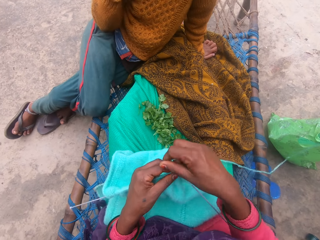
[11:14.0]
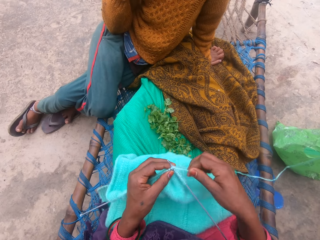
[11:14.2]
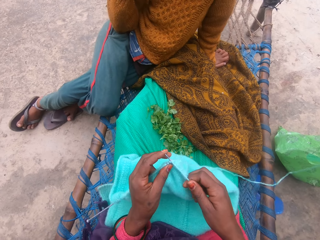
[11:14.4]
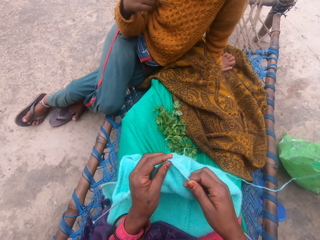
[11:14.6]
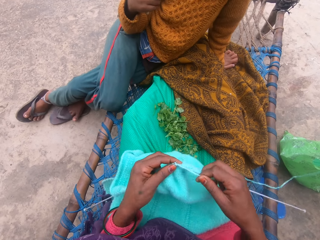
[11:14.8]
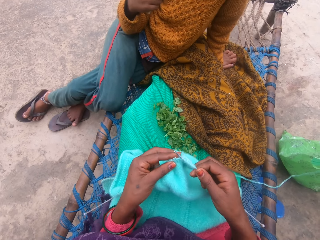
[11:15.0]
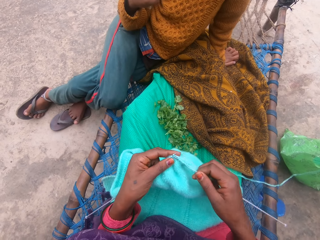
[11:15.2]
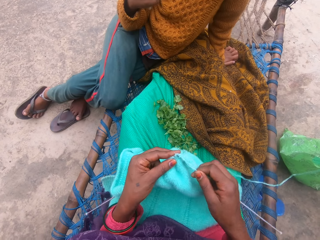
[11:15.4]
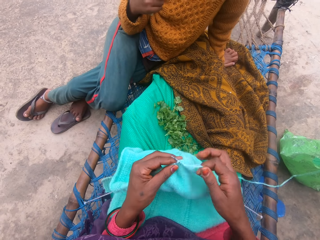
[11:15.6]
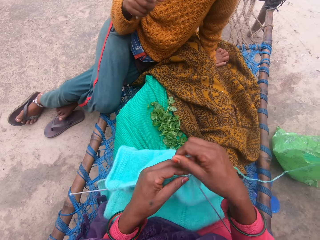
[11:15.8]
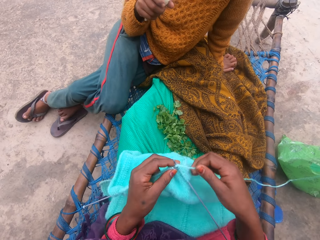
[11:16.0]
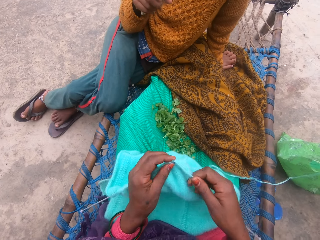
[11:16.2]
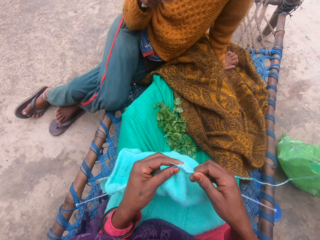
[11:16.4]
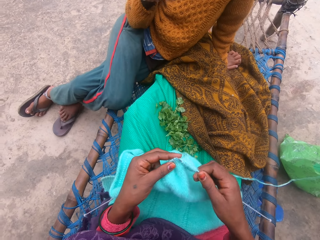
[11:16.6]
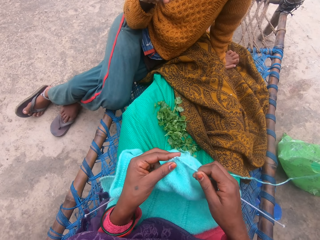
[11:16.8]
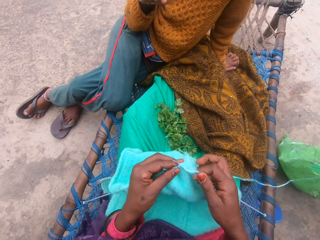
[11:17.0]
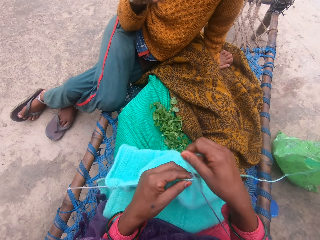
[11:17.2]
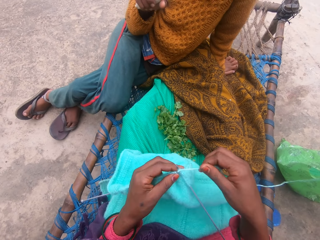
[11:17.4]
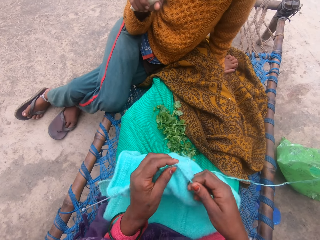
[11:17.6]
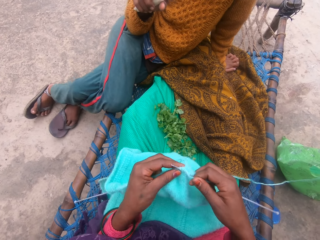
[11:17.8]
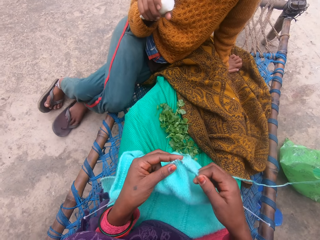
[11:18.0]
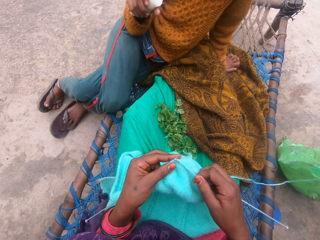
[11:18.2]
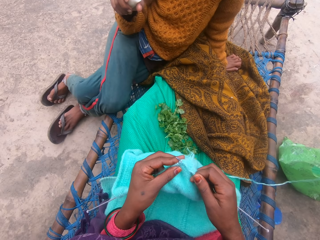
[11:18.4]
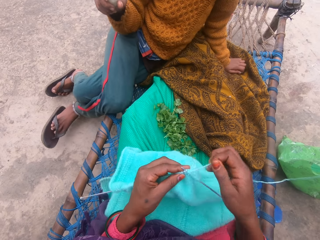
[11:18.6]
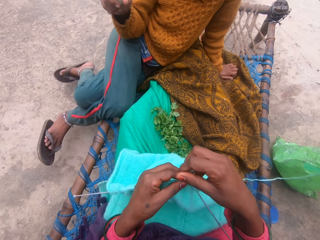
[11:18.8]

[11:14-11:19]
The camera wearer knits a fabric.

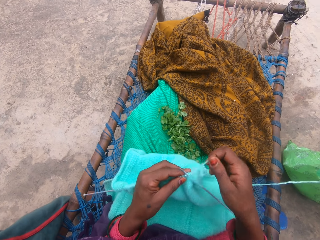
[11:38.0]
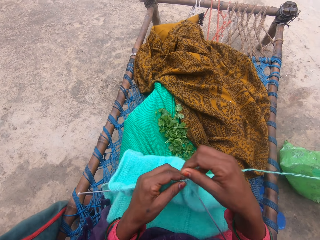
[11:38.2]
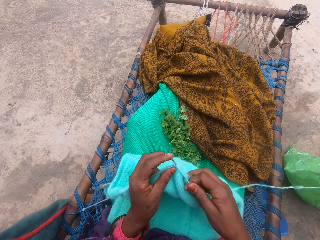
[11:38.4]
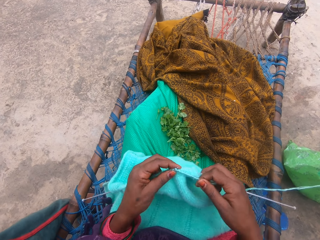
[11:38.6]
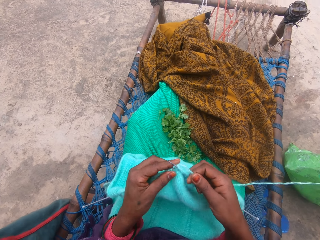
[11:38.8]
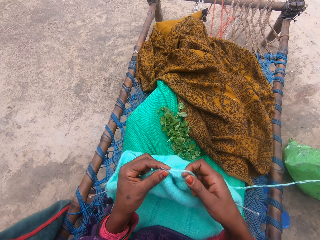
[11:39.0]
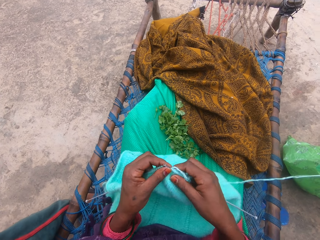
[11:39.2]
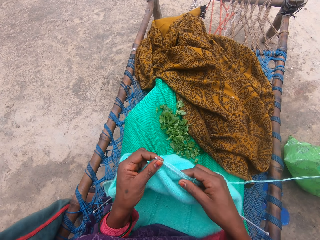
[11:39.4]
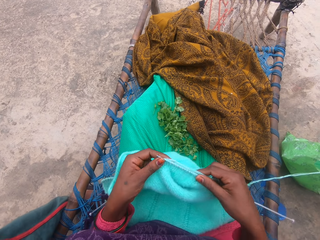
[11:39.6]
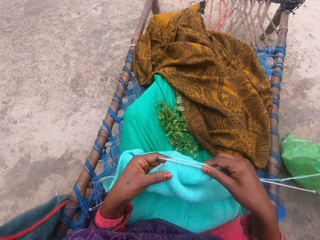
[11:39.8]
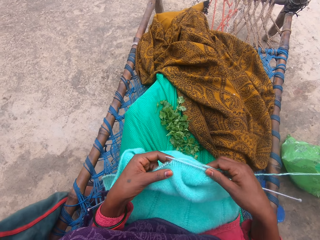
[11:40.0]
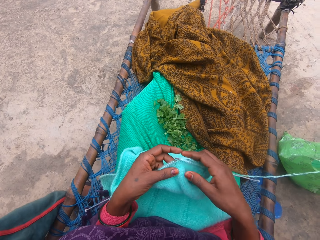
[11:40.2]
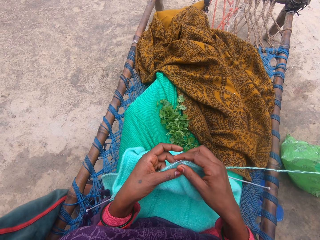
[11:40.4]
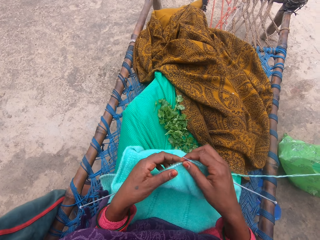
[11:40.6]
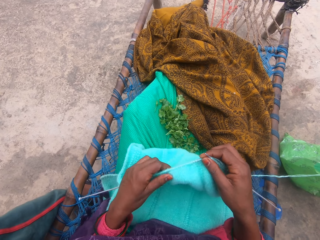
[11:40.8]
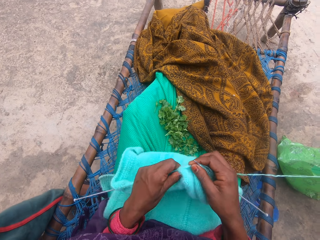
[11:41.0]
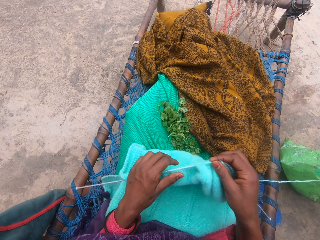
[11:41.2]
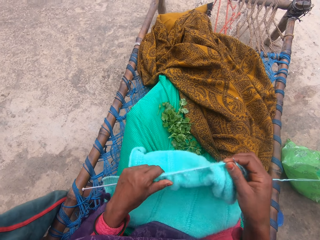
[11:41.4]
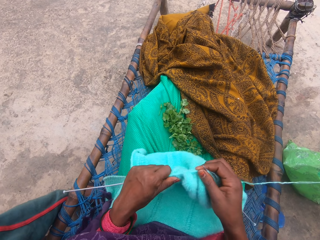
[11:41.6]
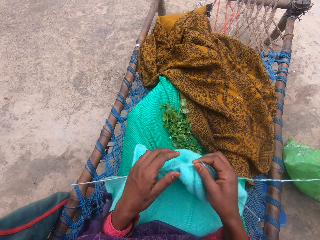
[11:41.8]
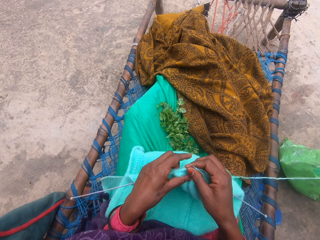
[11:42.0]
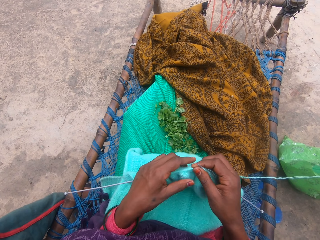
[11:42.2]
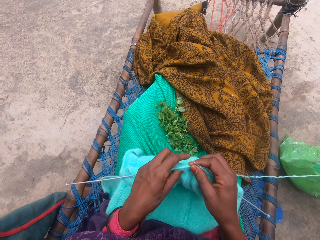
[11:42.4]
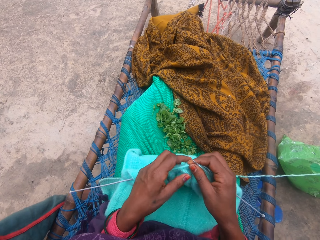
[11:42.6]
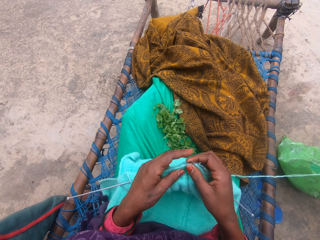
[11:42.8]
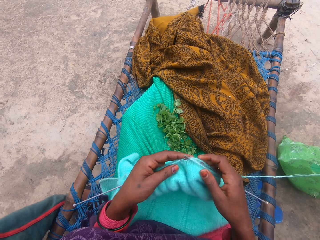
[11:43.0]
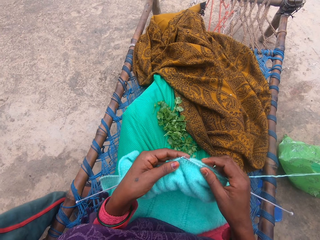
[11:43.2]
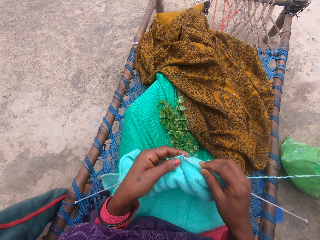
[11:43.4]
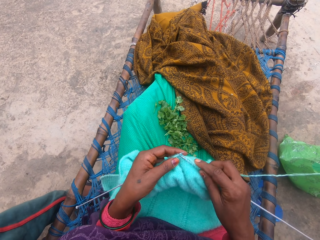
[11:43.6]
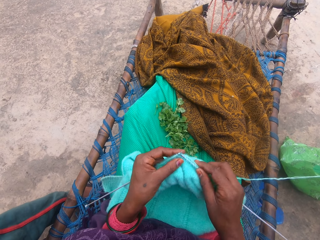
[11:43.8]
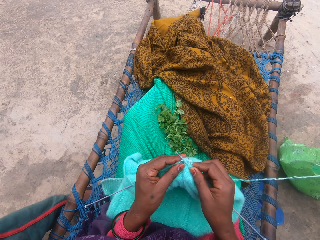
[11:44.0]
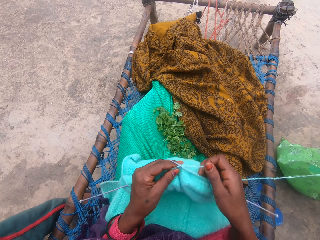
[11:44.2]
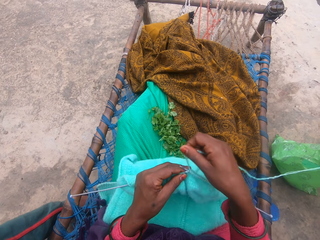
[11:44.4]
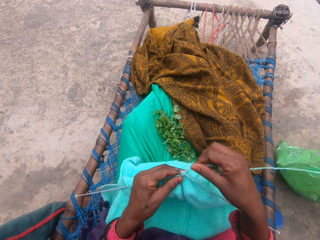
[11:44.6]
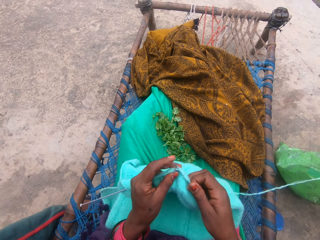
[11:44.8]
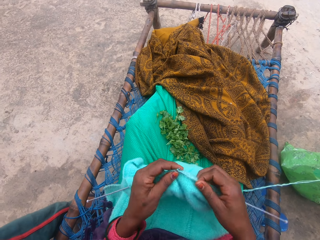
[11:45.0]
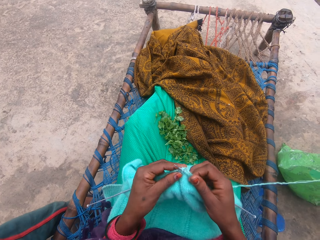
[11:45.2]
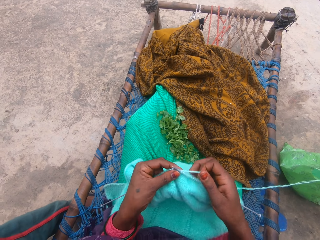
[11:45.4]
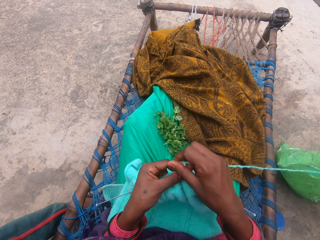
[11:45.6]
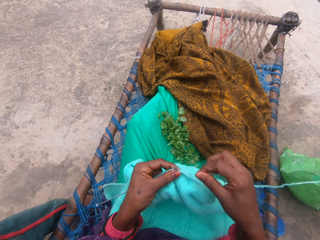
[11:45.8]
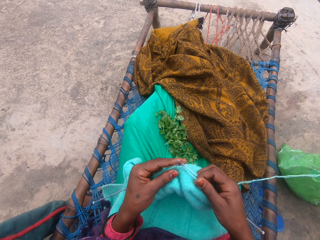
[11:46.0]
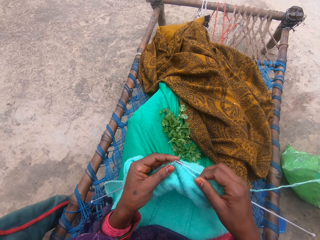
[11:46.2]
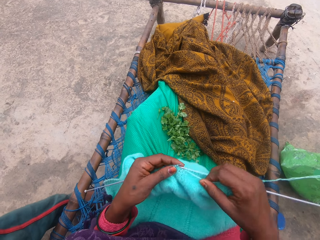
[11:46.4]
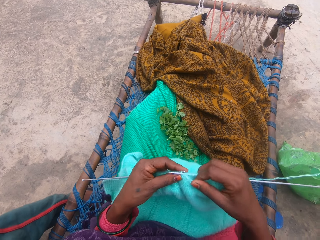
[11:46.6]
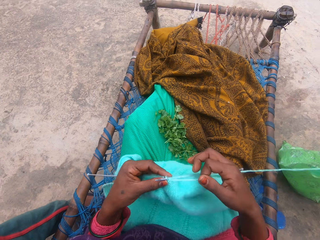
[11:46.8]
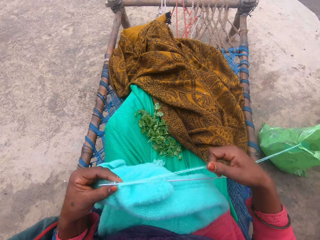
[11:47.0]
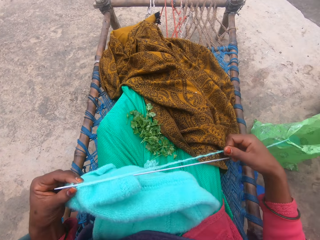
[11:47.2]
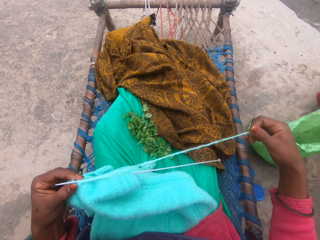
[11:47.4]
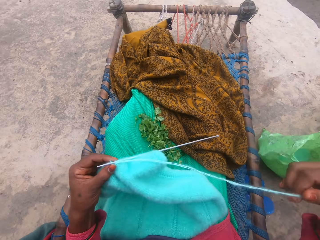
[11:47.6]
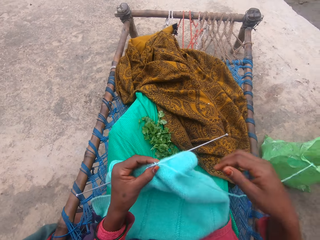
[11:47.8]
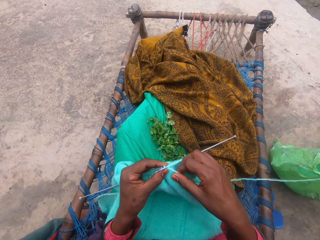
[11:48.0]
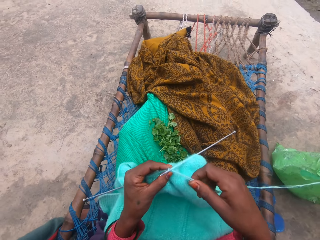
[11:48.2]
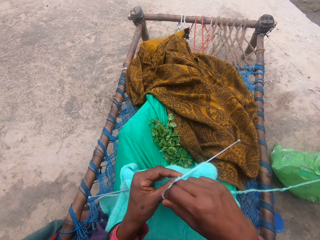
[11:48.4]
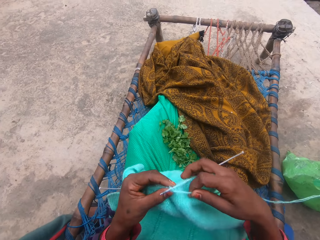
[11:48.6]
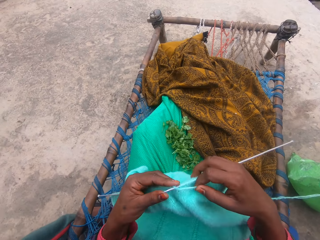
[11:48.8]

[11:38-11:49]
The camera wearer adjusts the fabric on the knitting needle. They knit the fabric.

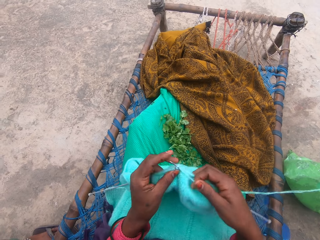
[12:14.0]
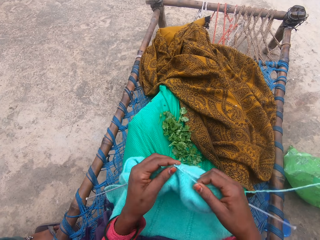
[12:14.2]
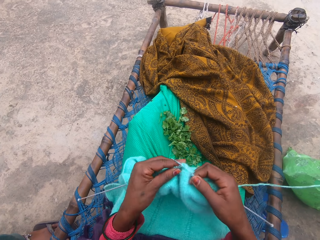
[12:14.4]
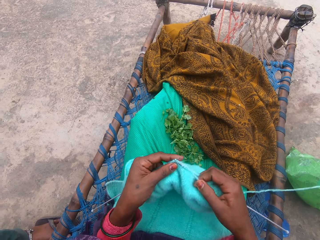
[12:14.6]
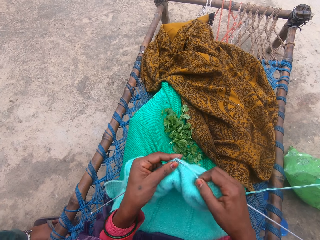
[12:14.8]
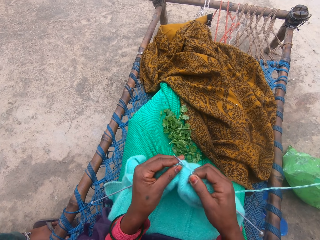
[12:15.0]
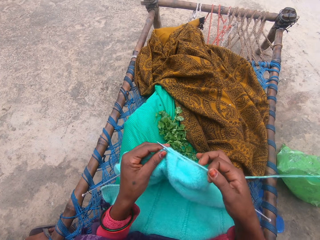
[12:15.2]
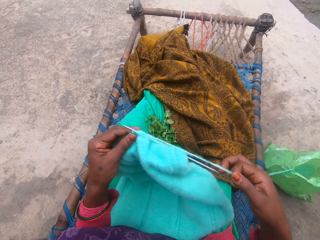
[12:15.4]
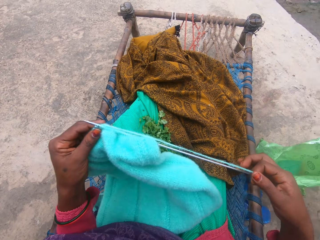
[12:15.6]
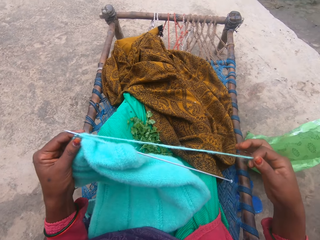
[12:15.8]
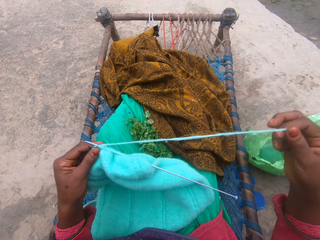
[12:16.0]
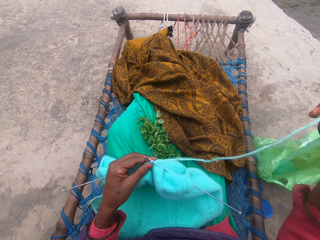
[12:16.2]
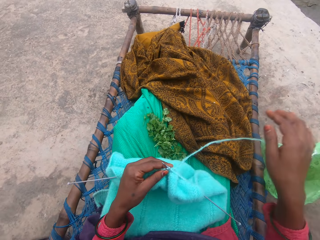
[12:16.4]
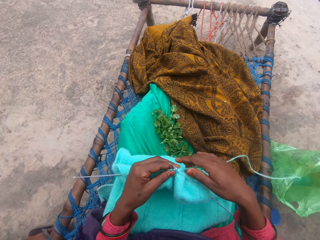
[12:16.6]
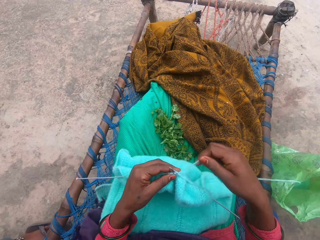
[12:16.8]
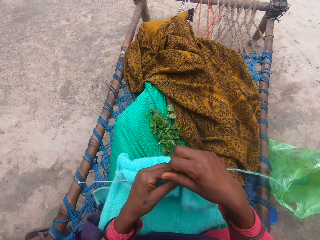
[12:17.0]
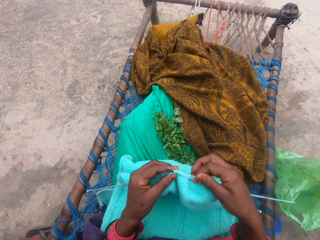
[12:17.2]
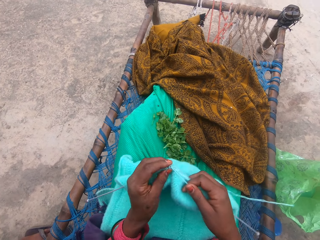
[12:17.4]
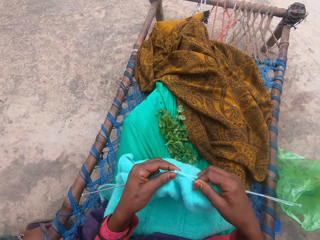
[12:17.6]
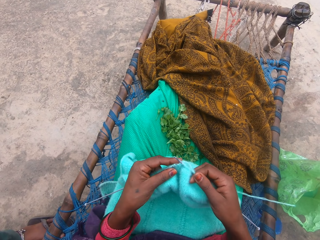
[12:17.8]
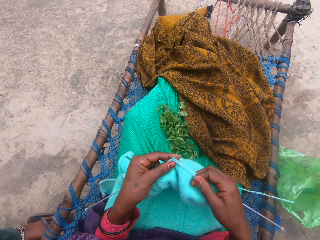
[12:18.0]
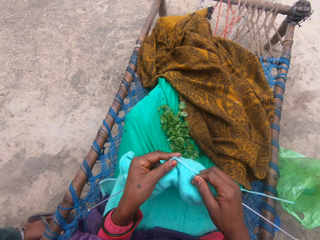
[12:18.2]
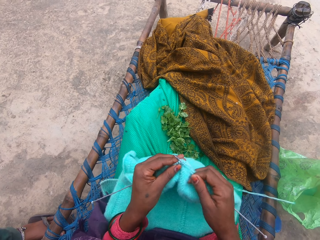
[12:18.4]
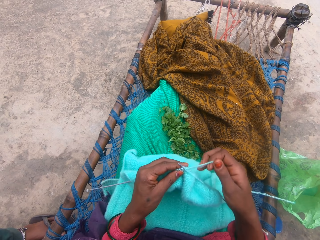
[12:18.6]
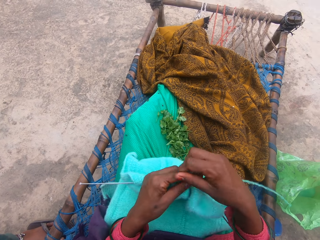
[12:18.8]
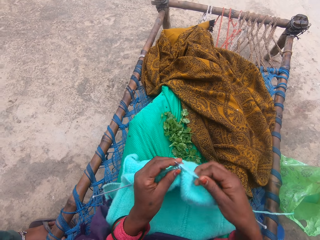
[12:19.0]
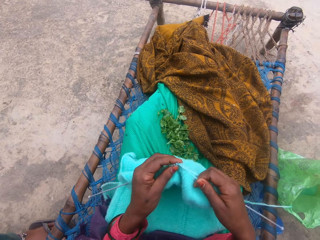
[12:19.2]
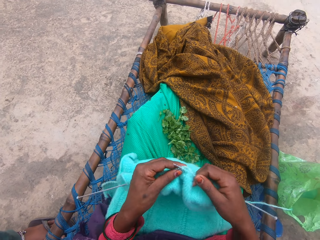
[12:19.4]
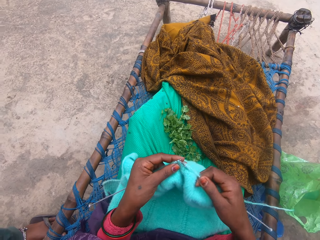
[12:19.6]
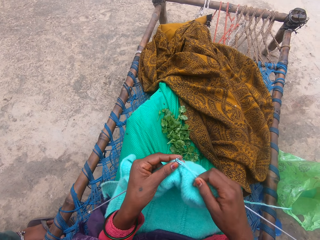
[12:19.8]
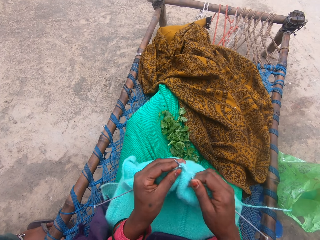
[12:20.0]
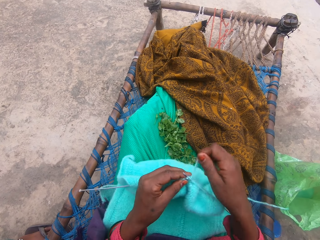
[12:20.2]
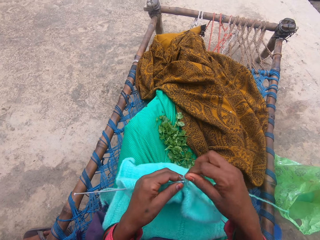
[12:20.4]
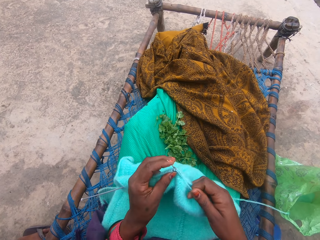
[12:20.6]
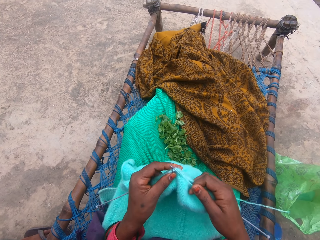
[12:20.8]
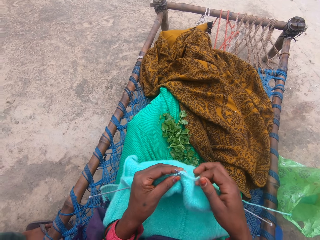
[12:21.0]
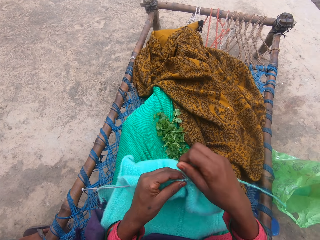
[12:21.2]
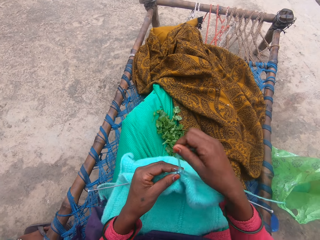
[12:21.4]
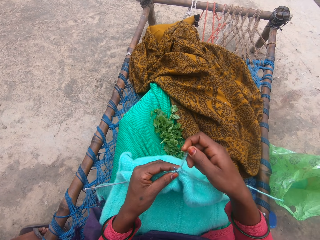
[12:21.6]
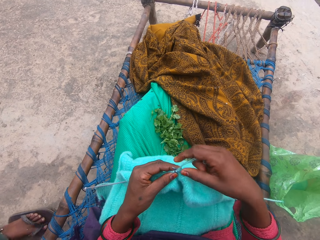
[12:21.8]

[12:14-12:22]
The camera wearer stretches the yarn. She pulls the yarn out of the polythene bag with her right hand. She drops the yarn on the ground. She knits the yarn with the knitting pins.
